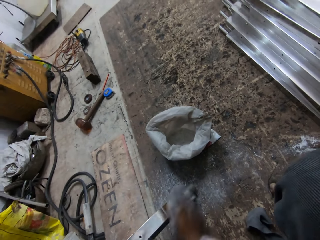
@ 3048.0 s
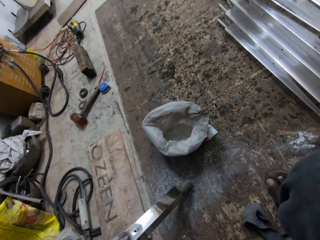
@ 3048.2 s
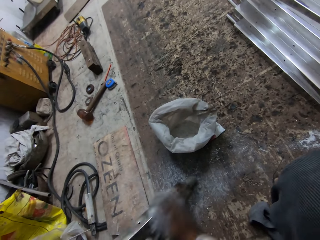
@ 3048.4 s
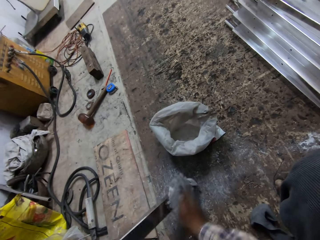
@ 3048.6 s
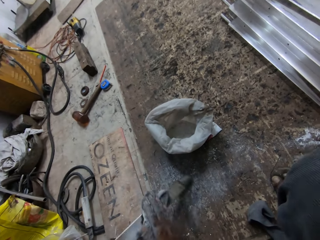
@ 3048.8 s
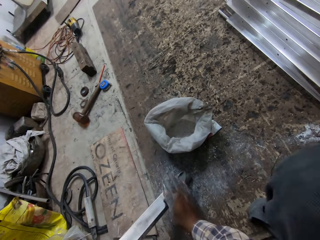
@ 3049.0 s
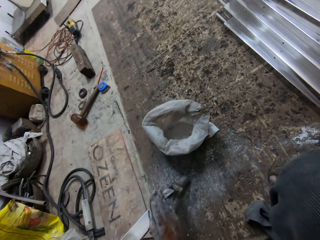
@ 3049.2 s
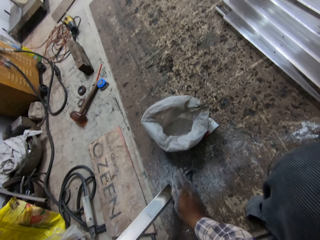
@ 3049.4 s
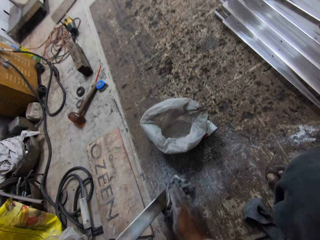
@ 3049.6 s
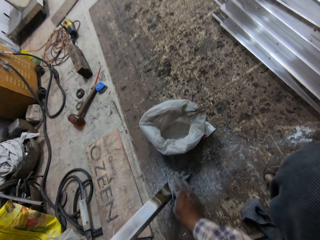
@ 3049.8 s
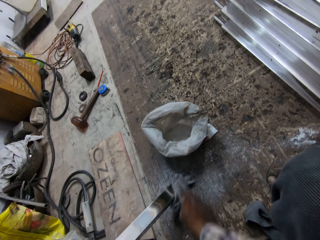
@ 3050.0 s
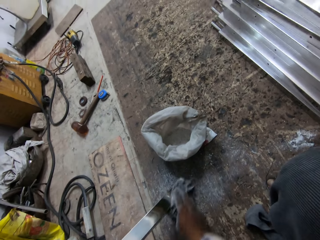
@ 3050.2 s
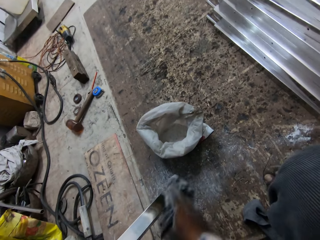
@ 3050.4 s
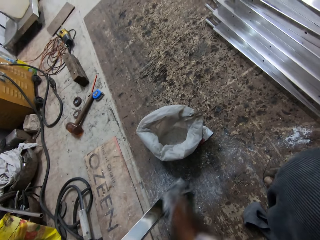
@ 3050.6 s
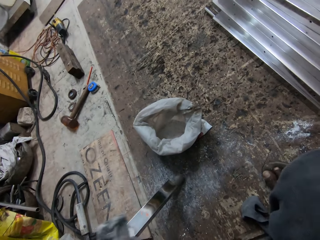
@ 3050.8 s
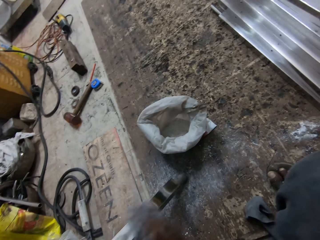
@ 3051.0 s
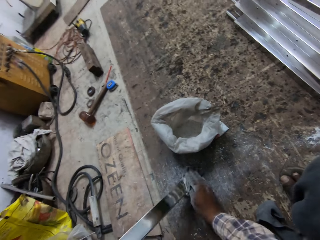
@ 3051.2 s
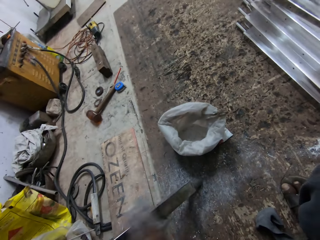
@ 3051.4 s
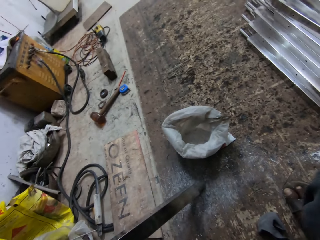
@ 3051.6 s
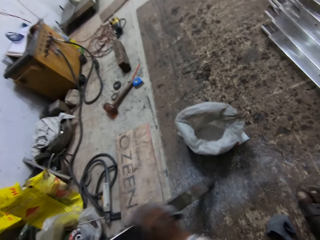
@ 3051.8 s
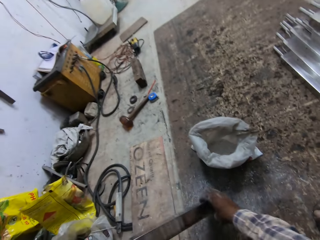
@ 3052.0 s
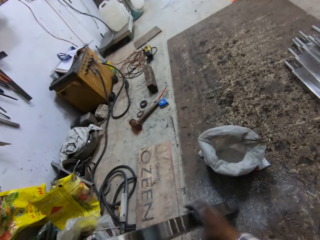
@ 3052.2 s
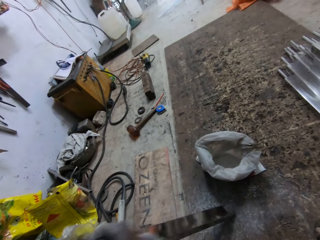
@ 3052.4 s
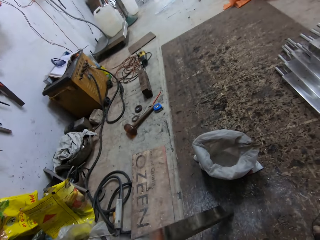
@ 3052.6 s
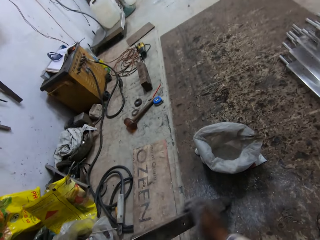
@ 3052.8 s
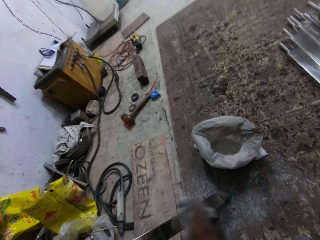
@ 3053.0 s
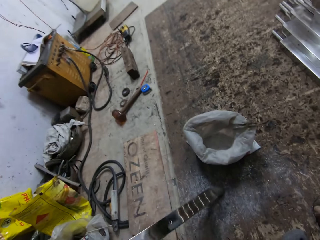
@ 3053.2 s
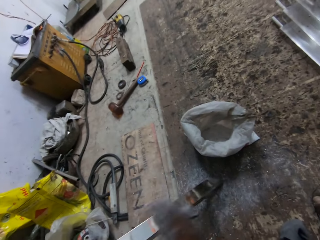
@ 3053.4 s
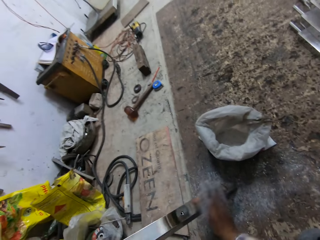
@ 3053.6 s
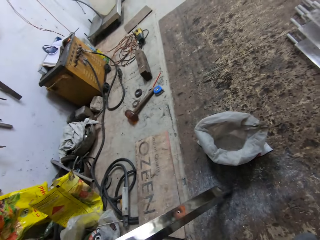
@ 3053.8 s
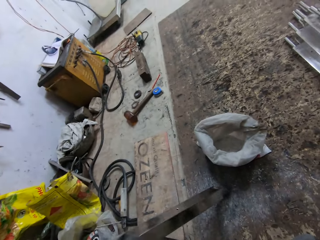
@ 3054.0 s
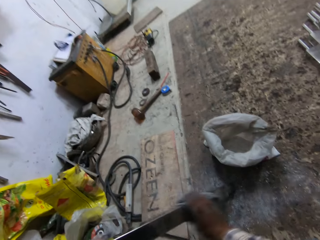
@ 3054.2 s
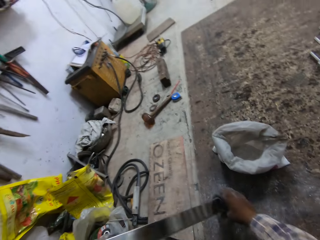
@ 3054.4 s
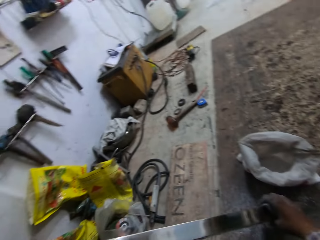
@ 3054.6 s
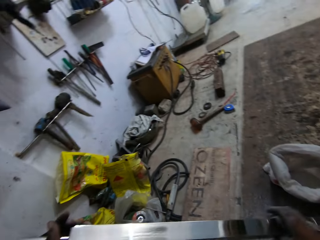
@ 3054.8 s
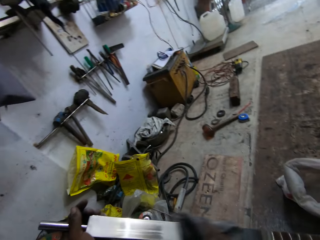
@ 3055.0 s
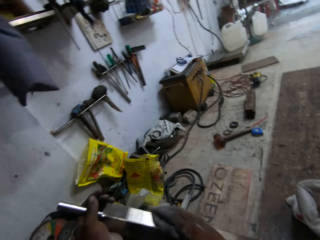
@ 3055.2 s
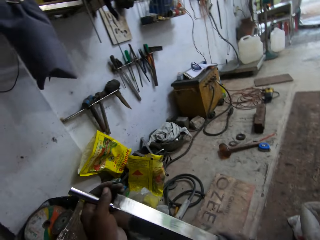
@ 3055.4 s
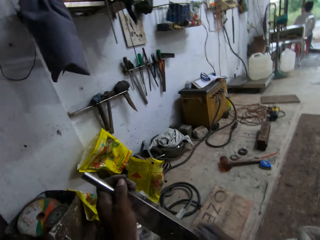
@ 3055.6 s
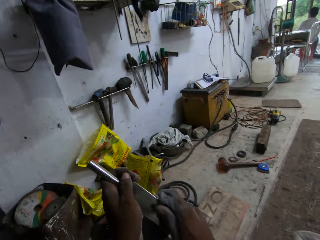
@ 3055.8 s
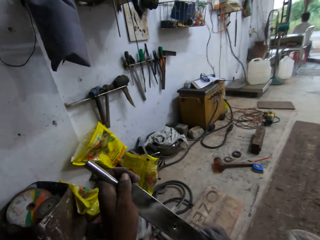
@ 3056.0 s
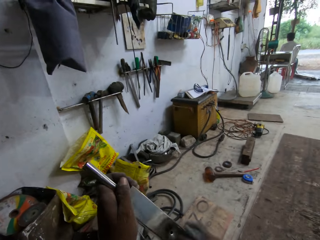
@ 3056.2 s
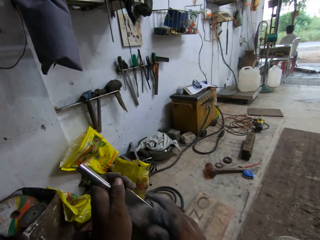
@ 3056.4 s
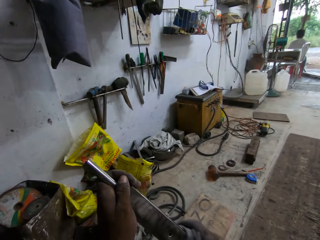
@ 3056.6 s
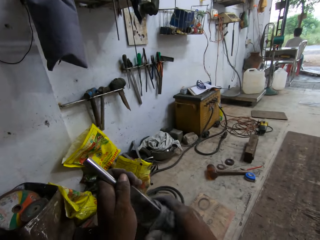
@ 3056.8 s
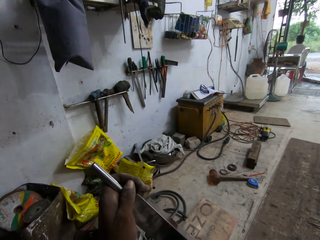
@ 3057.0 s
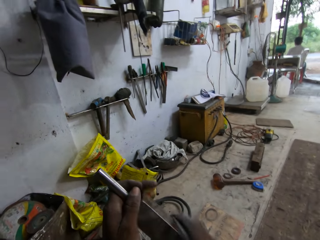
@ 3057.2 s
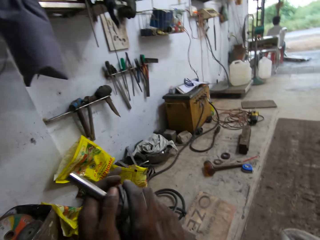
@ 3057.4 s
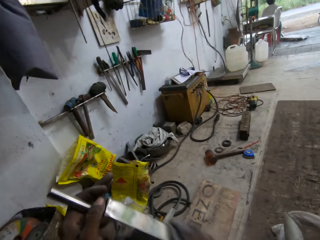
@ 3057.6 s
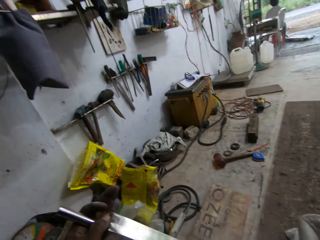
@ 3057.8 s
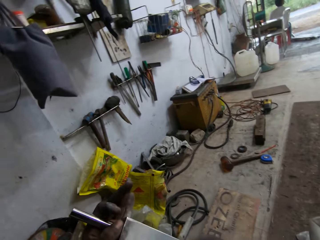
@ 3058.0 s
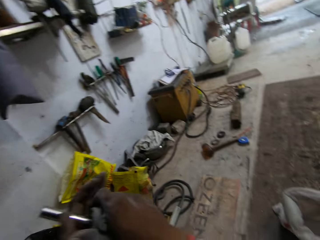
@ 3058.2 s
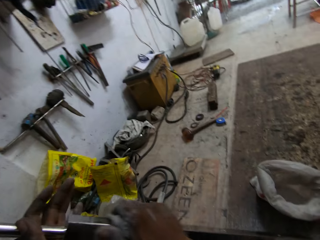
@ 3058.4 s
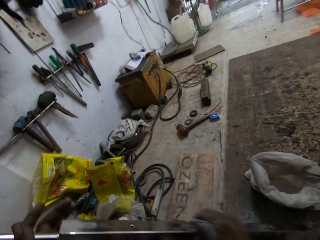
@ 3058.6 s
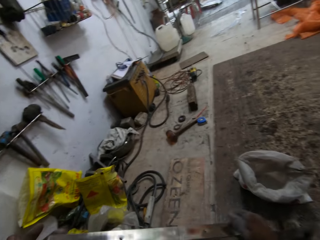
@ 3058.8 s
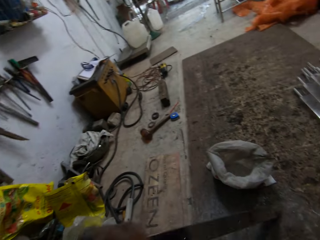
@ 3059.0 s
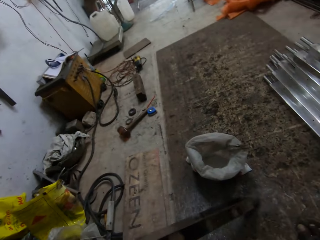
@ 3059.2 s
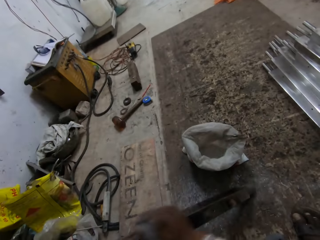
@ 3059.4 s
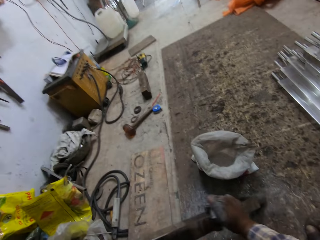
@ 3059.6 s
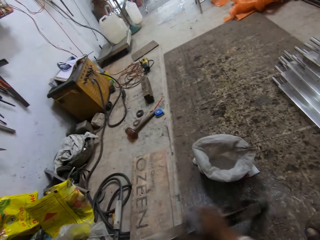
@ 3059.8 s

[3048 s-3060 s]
The camera wearer adjusts a metal rod on the floor. They wipe the metal rod with a piece of cloth.

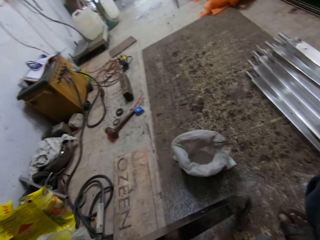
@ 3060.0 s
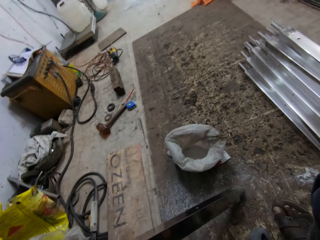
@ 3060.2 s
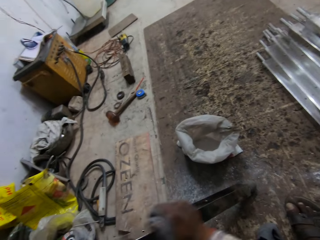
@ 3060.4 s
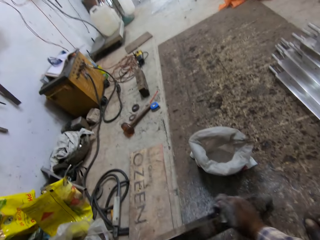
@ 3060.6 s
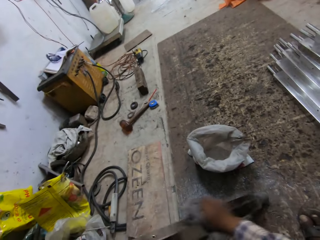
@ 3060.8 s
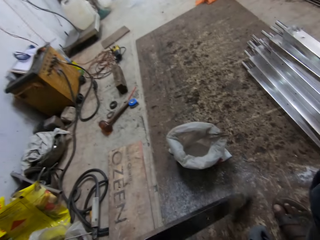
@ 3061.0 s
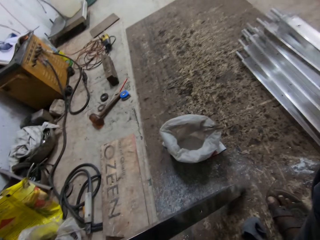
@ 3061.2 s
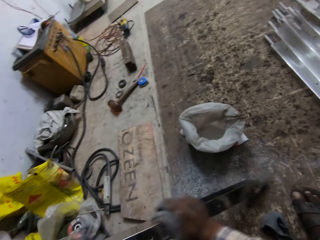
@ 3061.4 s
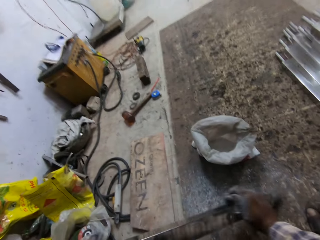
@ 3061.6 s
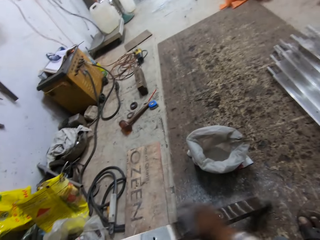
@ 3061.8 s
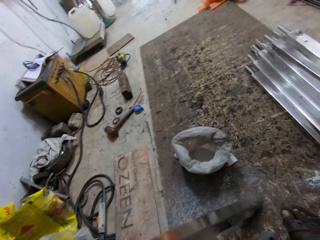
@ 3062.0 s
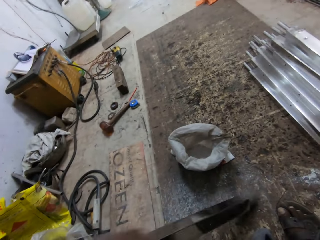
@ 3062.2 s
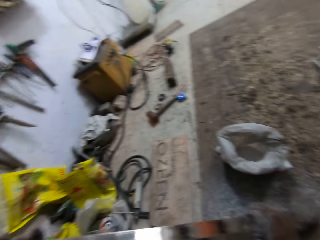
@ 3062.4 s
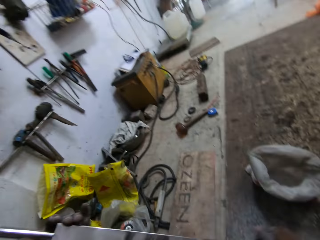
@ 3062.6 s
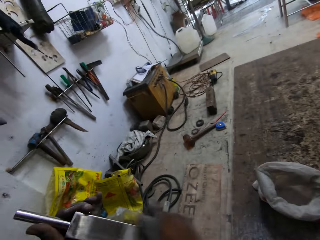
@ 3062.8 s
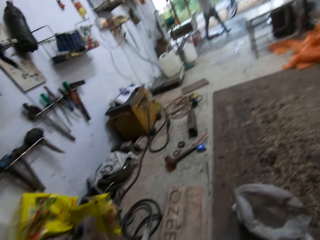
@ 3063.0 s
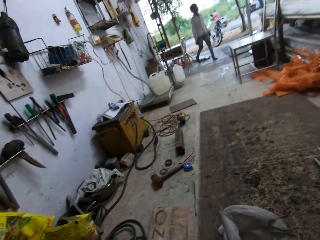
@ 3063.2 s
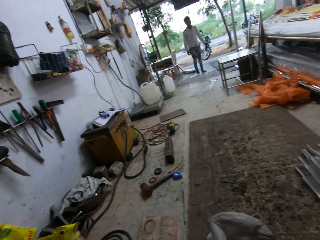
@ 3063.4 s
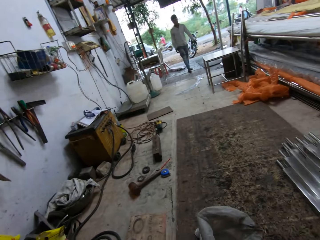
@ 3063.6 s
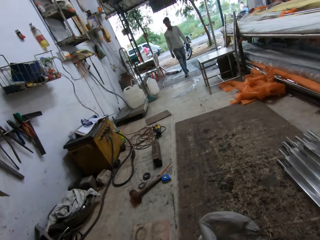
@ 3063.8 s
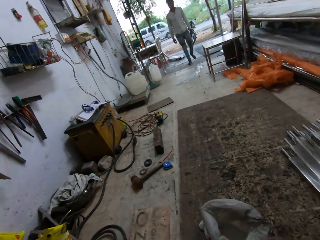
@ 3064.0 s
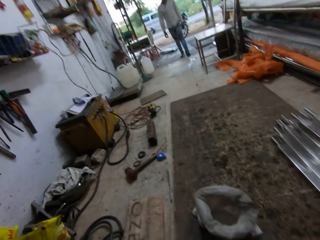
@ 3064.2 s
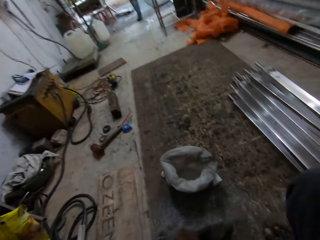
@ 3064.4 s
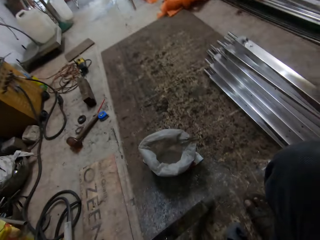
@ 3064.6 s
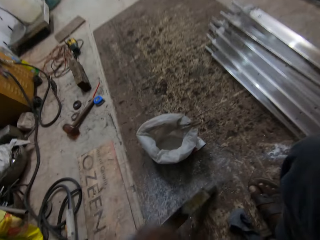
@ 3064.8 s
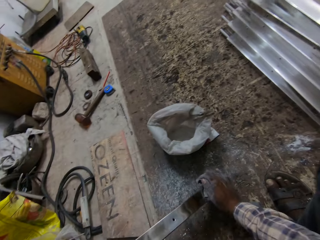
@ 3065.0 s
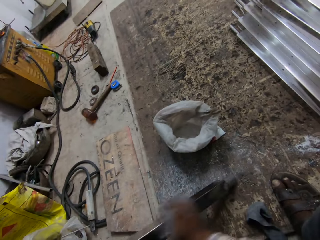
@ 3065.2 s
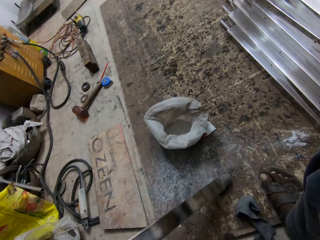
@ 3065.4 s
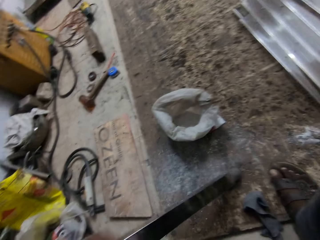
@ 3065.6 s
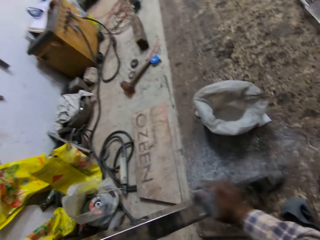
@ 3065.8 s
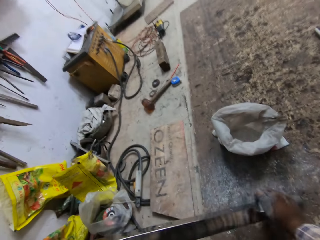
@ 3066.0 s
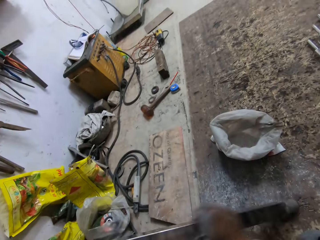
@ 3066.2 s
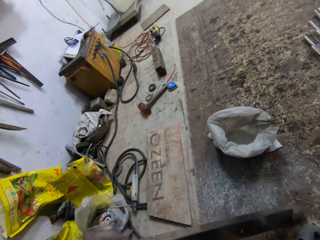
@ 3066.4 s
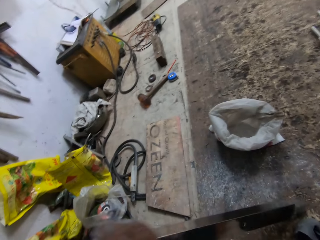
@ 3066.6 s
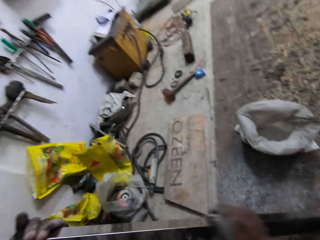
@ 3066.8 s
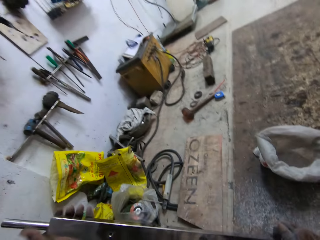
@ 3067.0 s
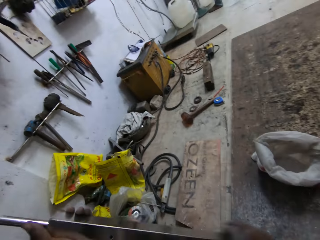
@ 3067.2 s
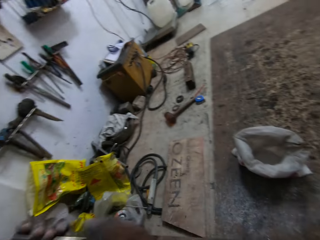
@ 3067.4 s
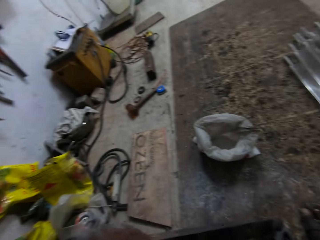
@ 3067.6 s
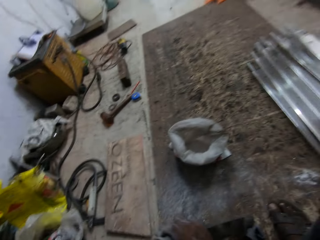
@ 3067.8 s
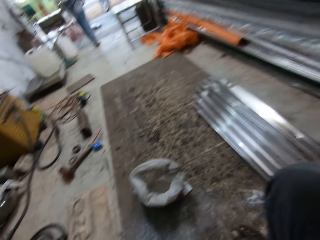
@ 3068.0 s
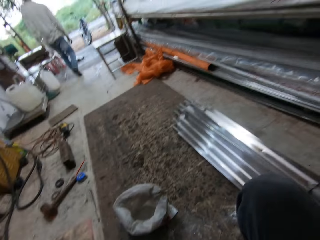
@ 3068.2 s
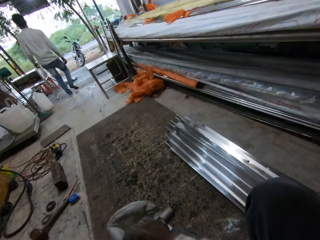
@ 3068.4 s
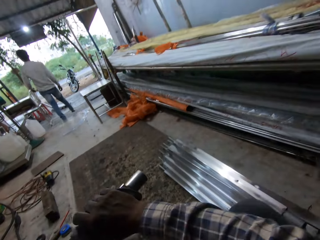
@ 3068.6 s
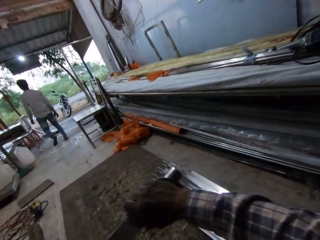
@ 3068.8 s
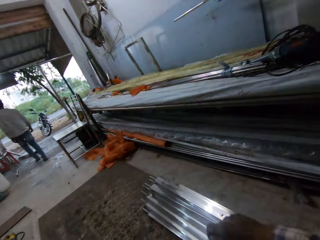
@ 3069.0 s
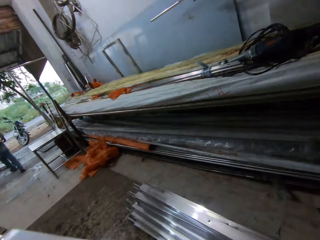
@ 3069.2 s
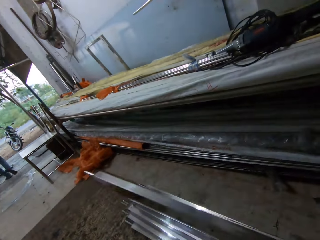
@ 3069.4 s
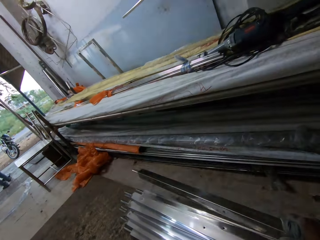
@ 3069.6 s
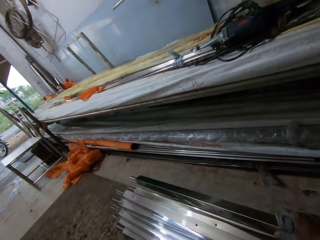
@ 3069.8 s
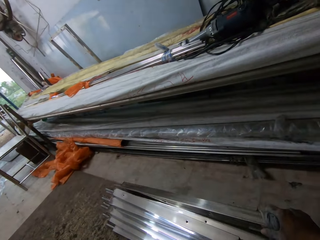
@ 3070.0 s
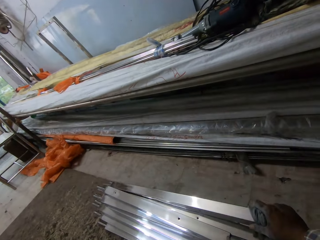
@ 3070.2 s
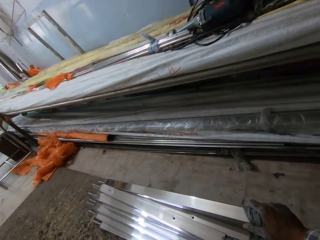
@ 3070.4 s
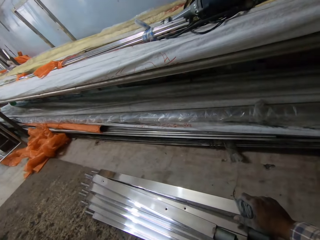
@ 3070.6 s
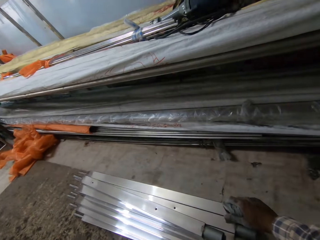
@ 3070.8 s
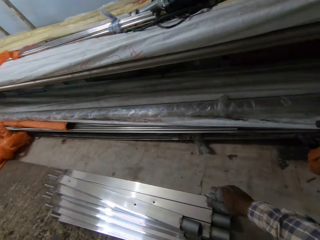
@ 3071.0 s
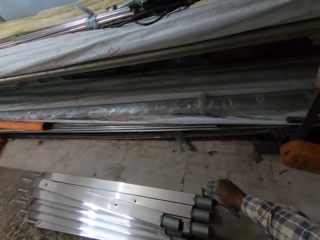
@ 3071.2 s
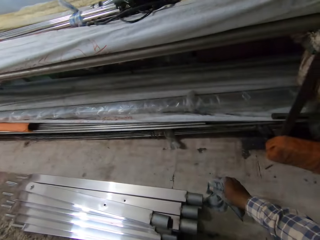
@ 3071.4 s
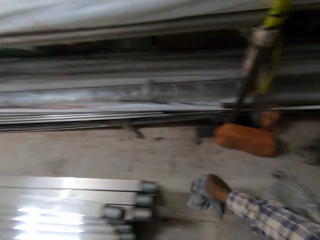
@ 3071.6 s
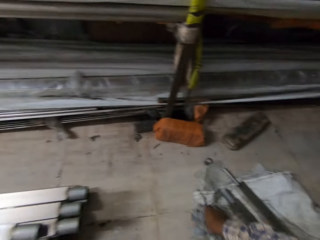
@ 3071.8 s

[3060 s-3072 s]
The camera wearer looks around a garage. He wipes a metal rod with a piece of cloth. He drops the iron rod on the iron rods with his right hand.
